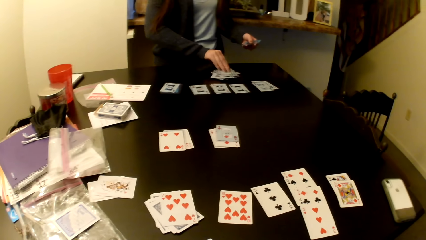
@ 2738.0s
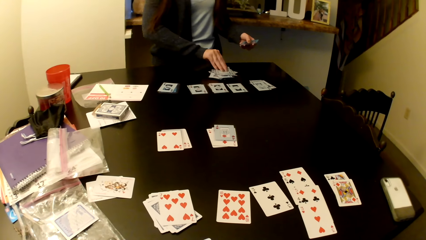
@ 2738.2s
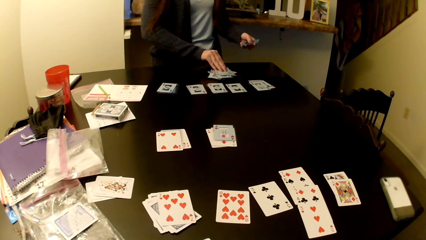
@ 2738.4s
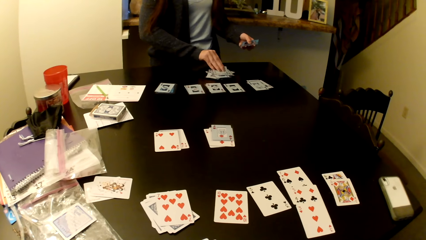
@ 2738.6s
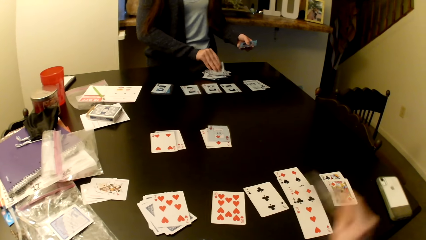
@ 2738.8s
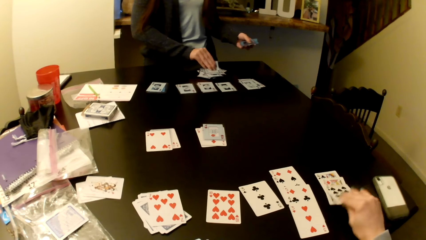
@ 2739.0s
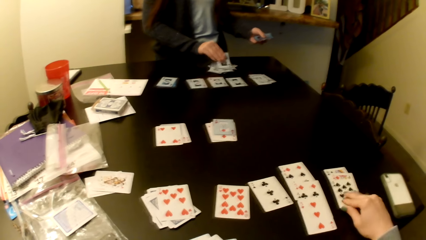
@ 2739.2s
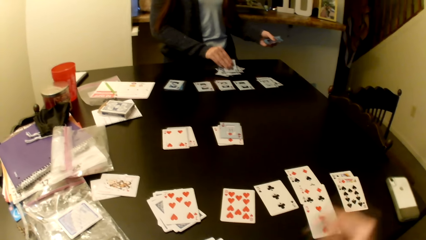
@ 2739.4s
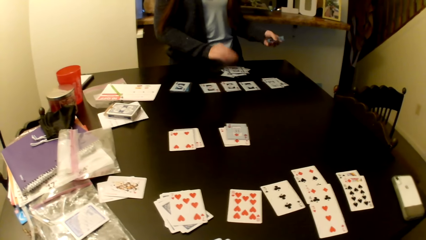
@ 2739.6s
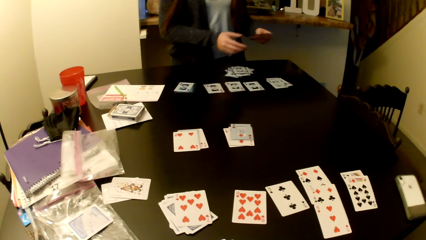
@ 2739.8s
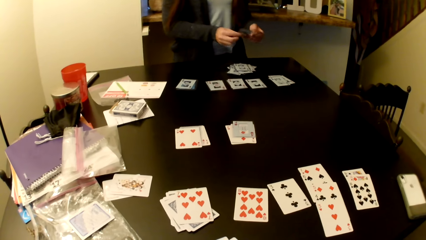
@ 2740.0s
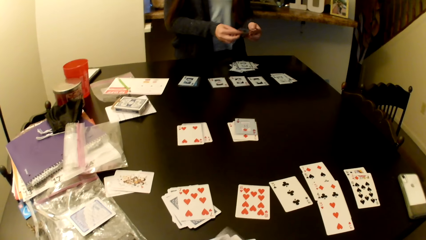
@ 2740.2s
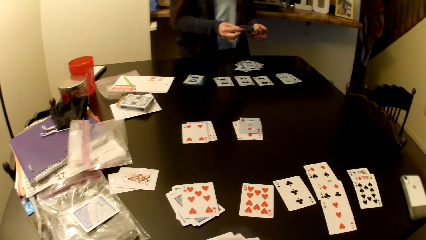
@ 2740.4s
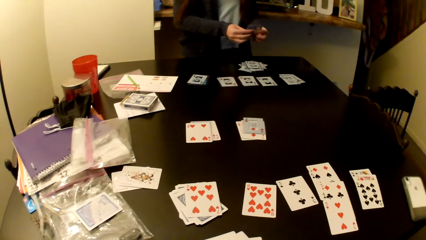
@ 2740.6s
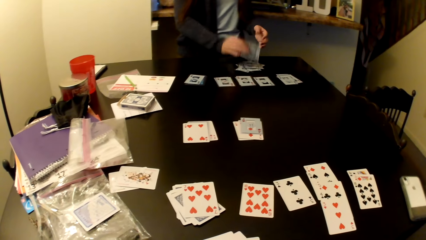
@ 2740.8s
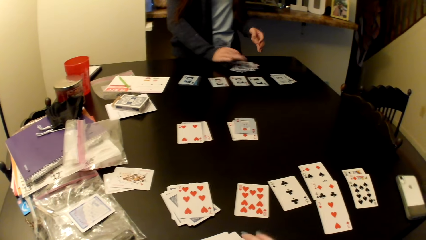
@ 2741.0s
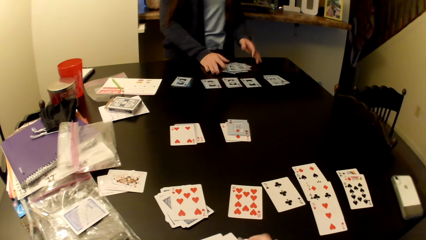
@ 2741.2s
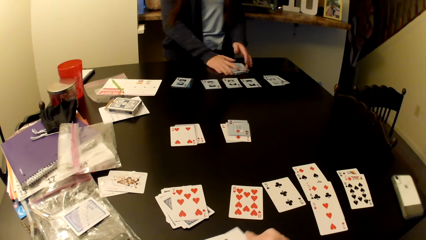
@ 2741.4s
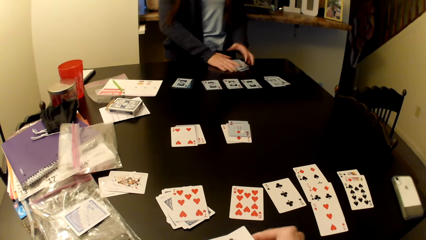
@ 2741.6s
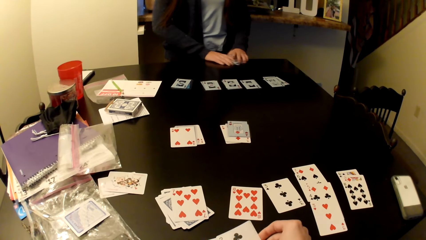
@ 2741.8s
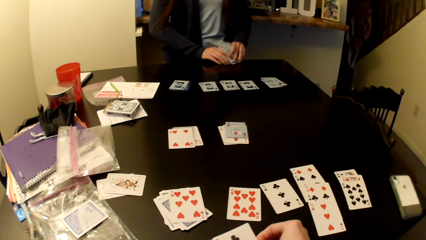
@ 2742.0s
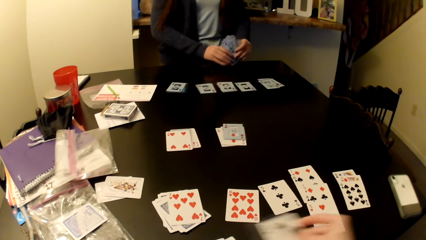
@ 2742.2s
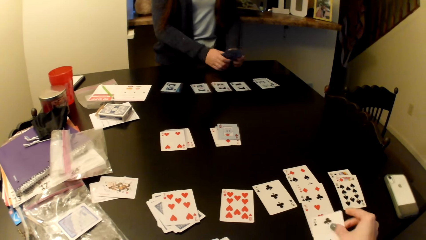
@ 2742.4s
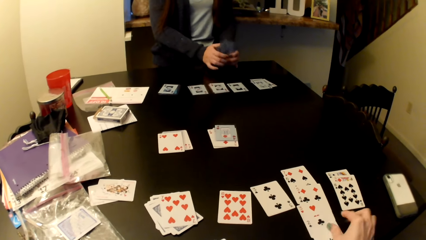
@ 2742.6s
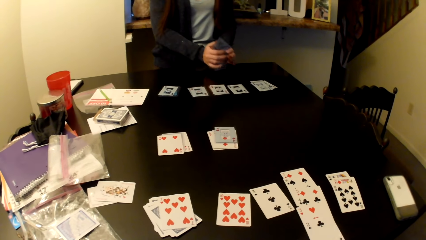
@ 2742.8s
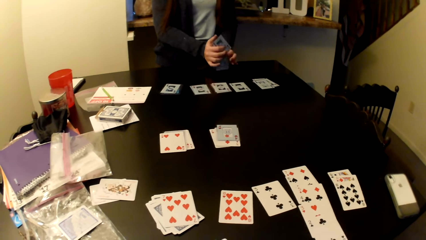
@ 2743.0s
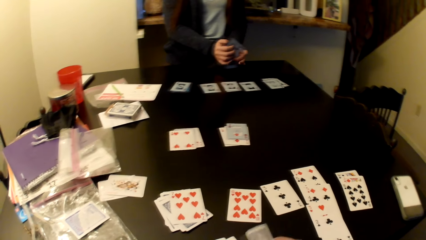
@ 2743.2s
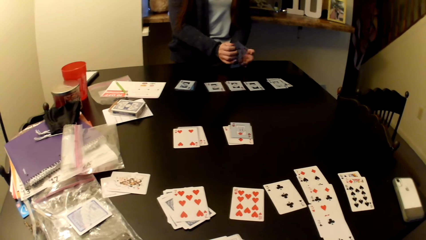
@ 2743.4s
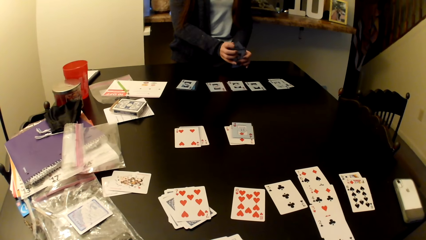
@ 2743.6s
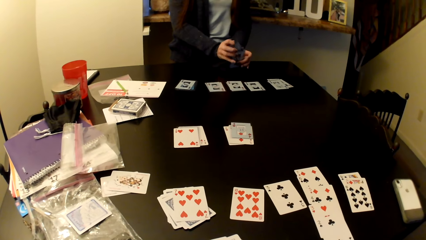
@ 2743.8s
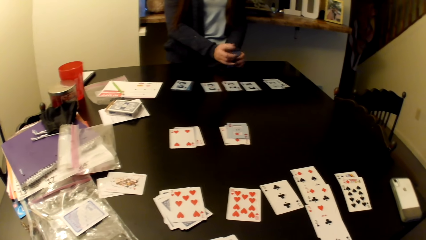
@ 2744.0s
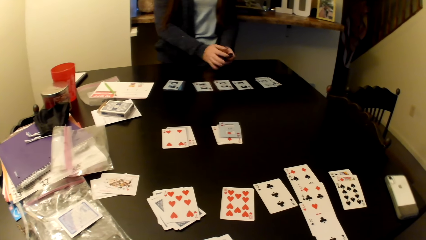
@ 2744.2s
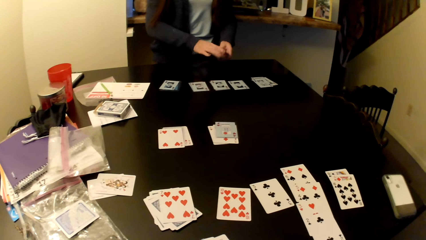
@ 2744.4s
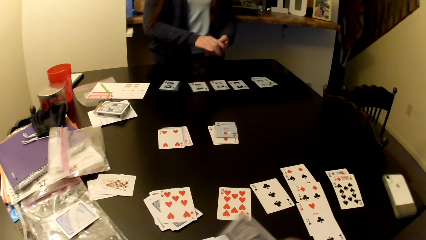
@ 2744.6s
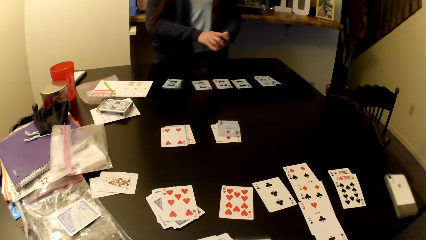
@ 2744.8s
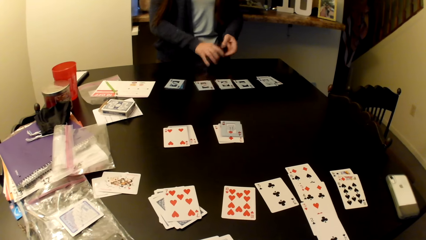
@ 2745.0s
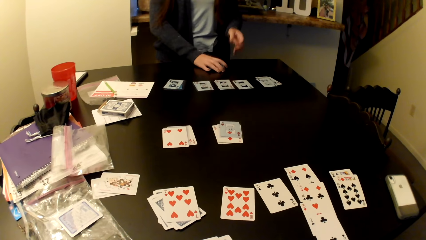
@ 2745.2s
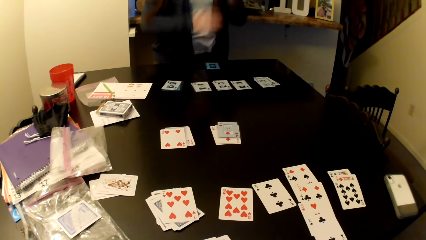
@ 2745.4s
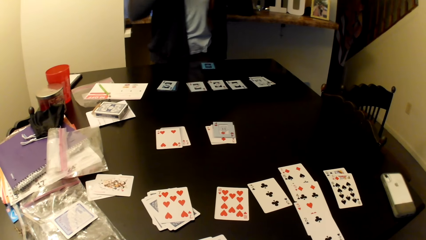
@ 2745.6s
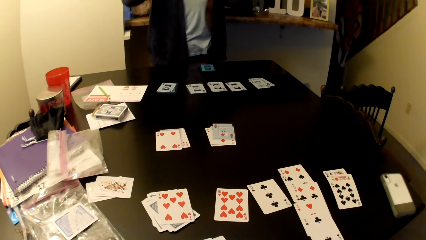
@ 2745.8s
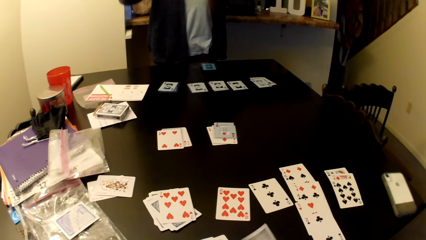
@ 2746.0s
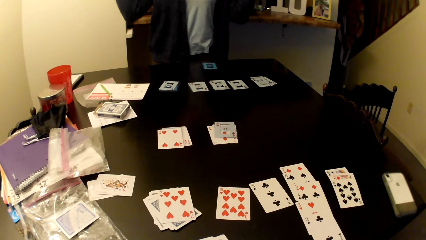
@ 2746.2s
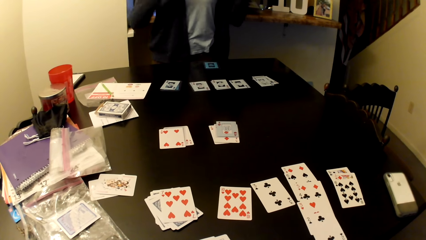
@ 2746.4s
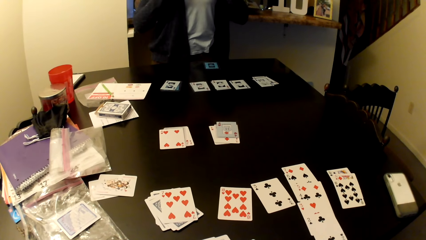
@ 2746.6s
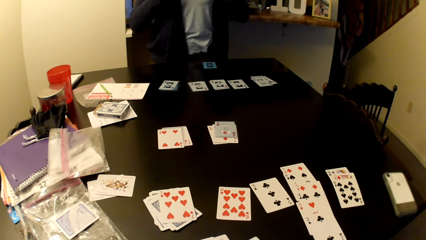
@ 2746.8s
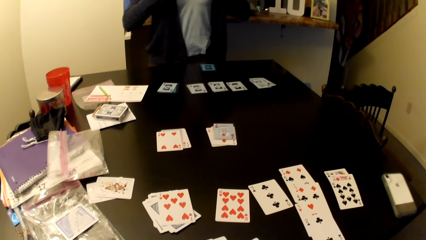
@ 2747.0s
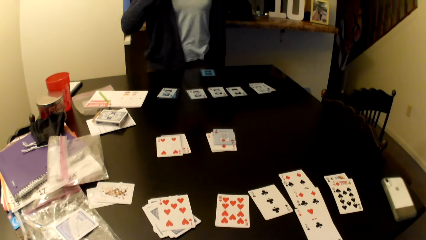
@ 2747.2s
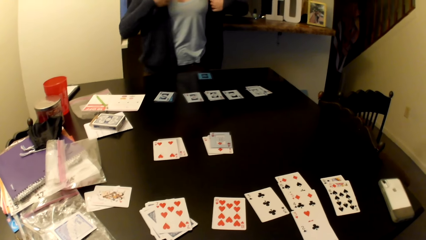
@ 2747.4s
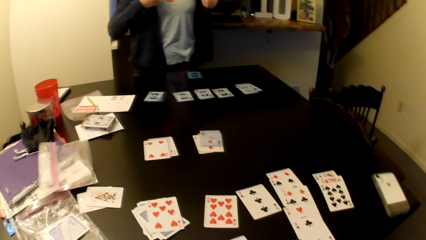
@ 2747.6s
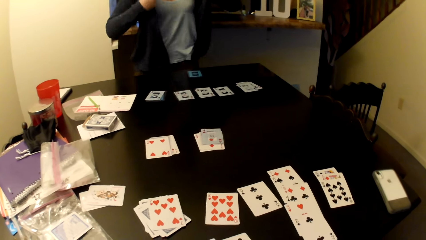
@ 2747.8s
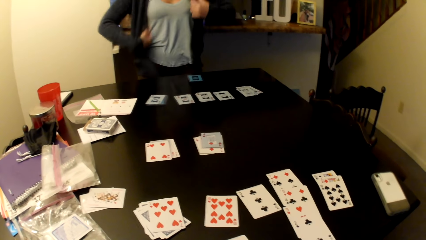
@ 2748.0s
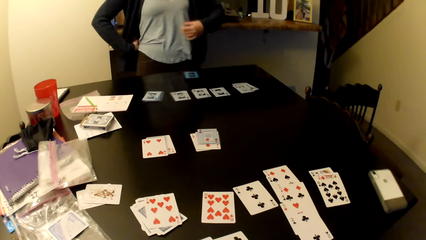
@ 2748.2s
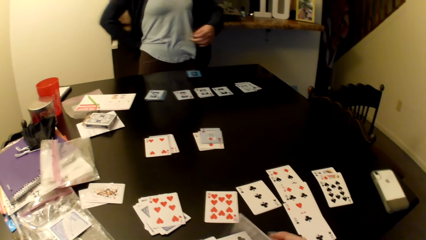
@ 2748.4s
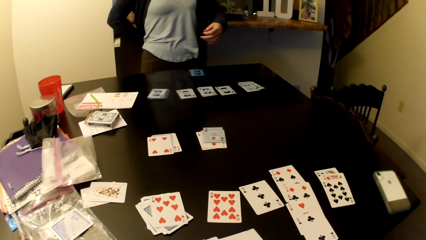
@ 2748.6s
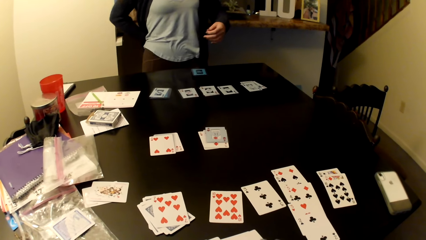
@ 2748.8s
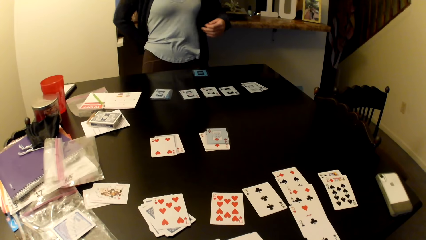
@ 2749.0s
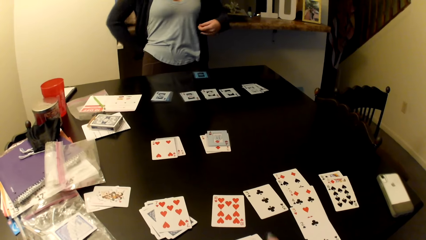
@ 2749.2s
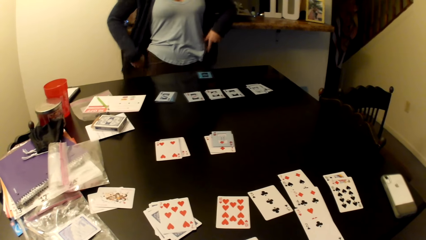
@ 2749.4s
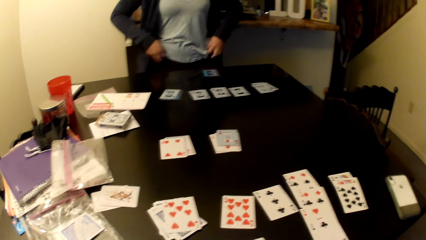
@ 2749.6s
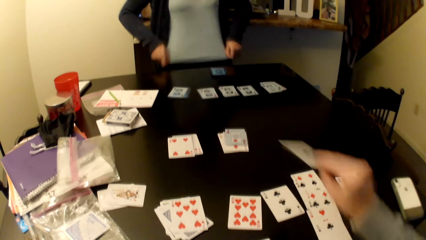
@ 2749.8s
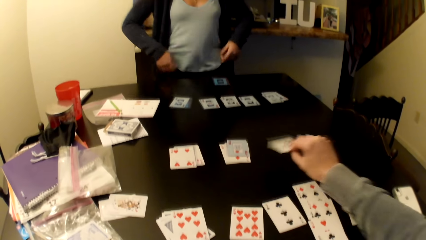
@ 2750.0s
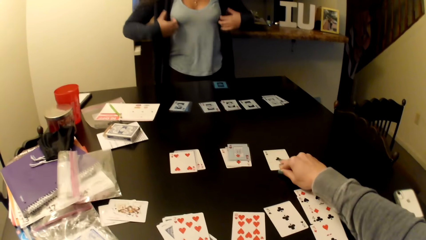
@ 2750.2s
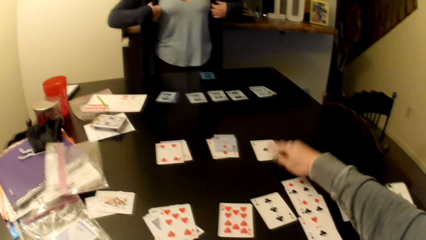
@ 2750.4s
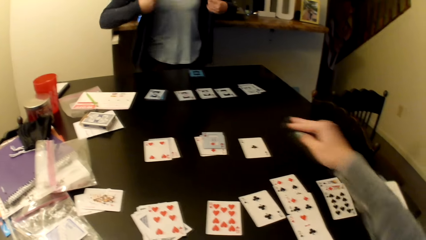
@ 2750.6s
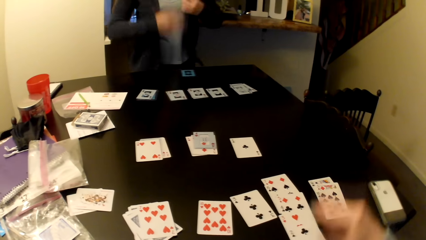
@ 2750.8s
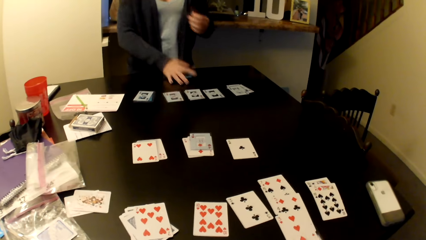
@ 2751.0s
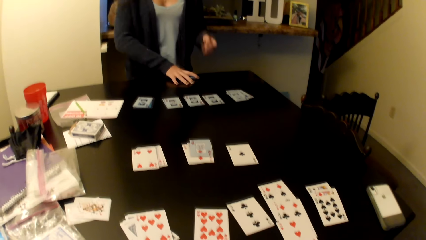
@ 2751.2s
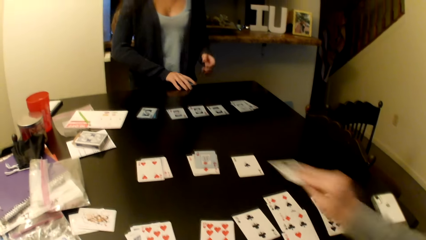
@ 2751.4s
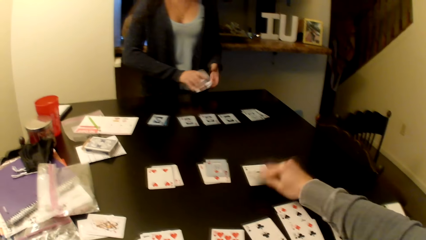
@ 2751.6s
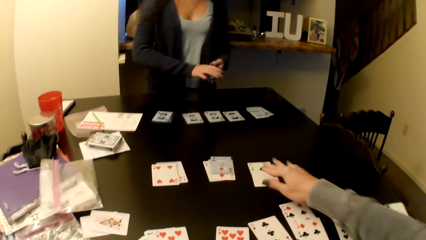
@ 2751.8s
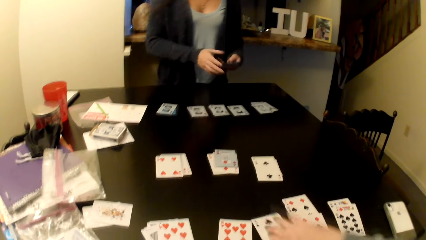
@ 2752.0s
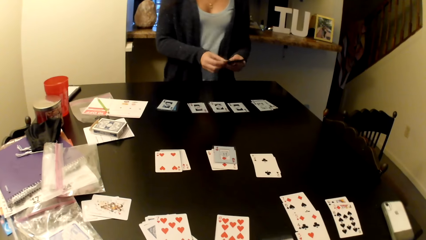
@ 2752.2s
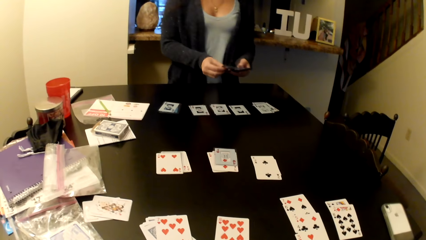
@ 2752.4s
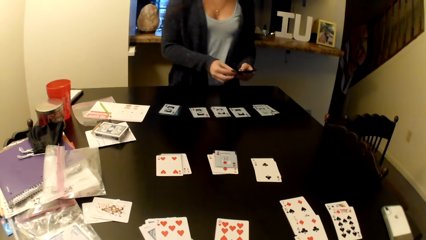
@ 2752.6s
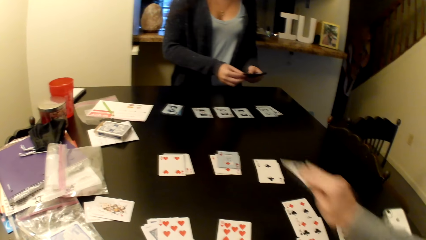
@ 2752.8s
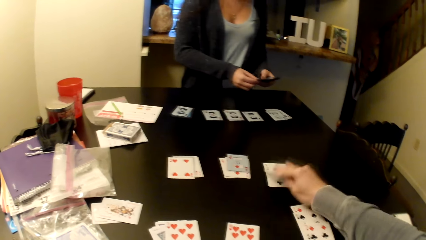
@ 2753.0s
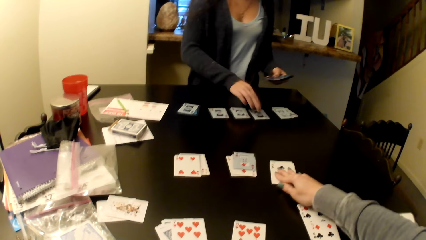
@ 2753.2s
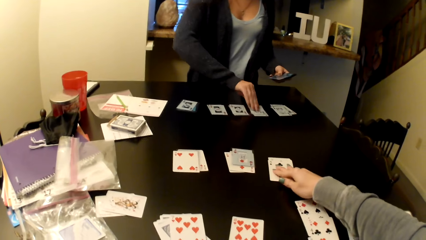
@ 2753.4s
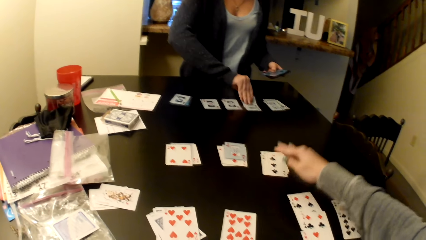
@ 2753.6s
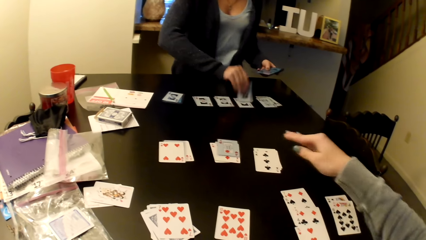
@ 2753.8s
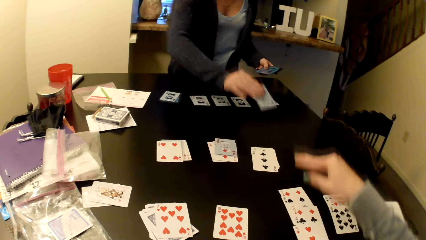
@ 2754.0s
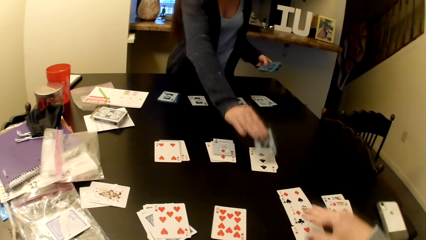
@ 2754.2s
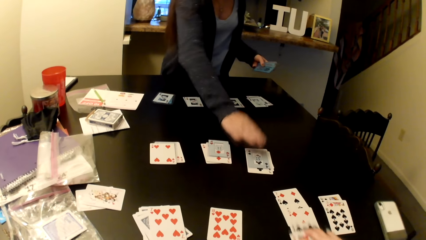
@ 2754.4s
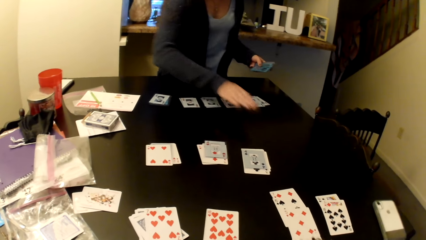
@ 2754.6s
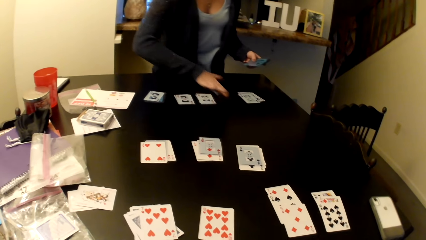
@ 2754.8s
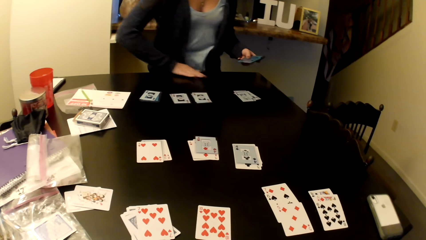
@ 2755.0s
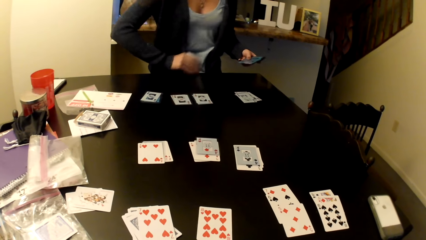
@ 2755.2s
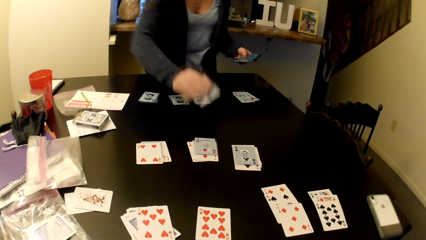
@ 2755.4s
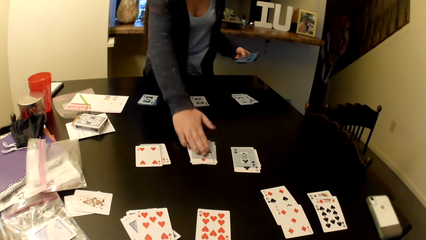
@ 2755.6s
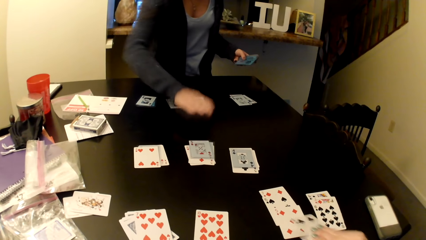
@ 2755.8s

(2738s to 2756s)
A woman picks the card from the table. The camera wearer places a card on the table. The woman shuffles the card. She collects the cards on the table, arranges her cards, puts the card on the table and adjusts her clothes. The camera wearer places the card on the table. The woman picks the card from the table. The camera wearer places the card on the table. They put the card on the table. The woman picks the card from the table. She places the card on top of other cards on the table. The camera wearer puts the card on the table.
